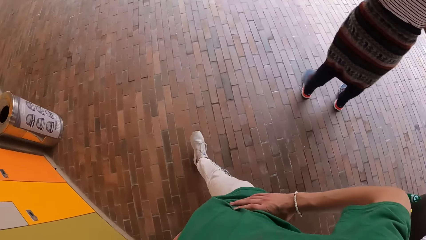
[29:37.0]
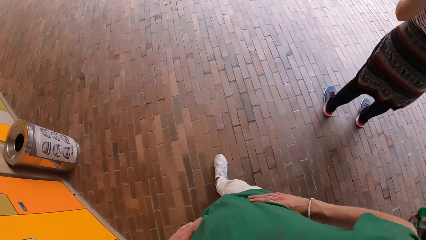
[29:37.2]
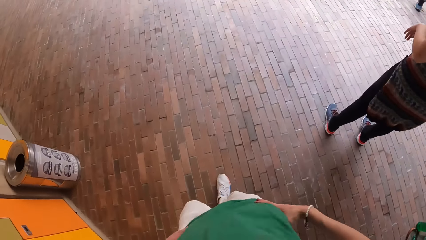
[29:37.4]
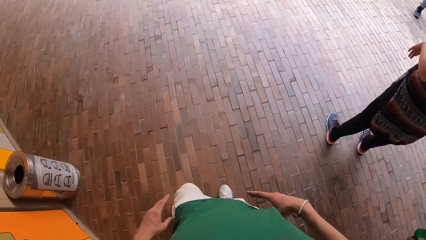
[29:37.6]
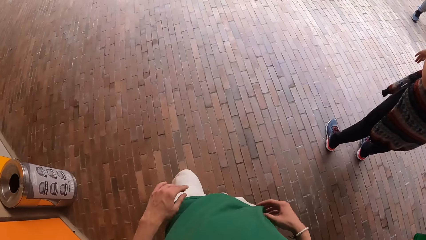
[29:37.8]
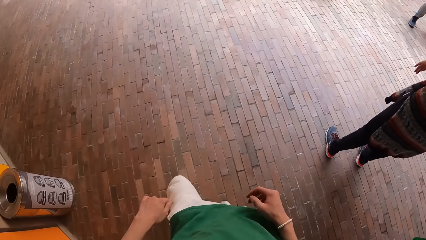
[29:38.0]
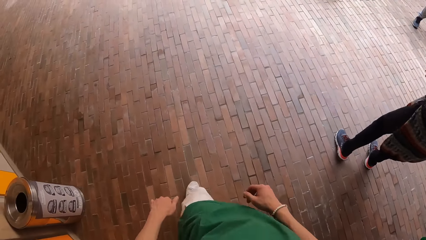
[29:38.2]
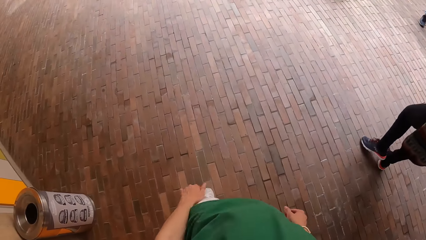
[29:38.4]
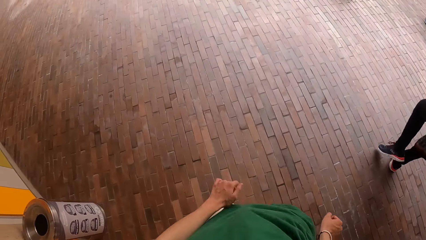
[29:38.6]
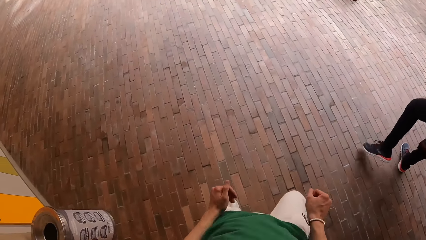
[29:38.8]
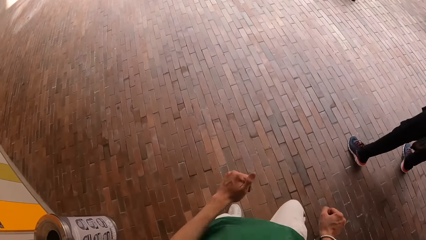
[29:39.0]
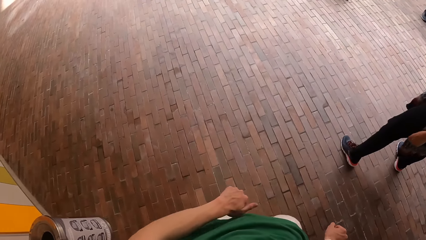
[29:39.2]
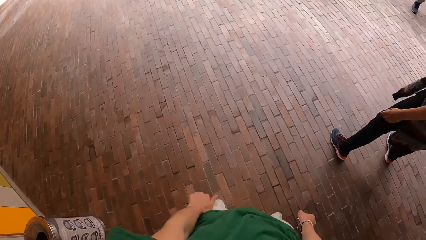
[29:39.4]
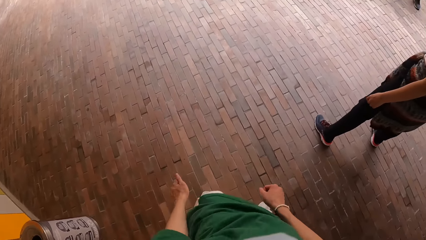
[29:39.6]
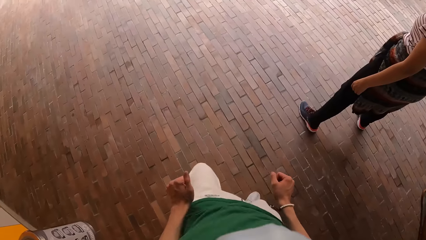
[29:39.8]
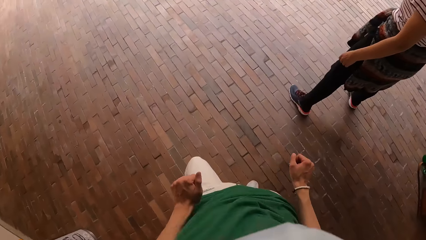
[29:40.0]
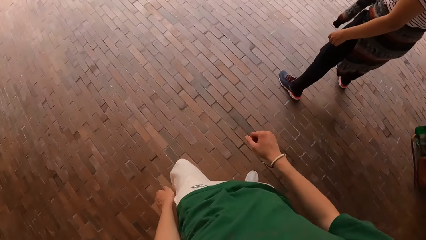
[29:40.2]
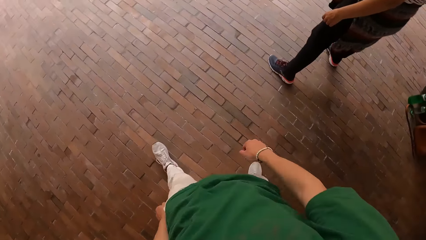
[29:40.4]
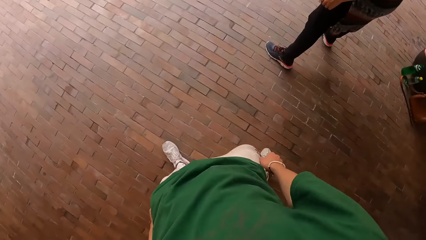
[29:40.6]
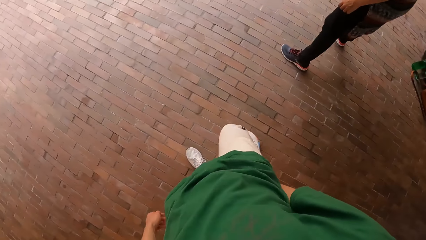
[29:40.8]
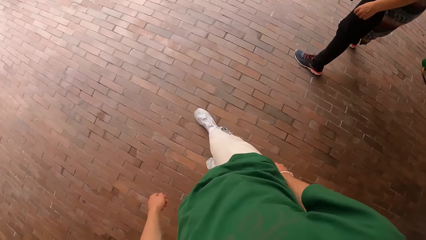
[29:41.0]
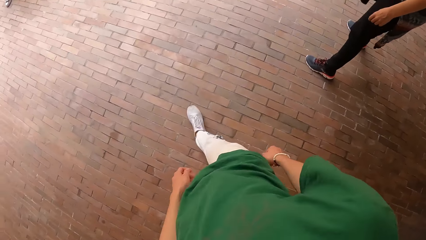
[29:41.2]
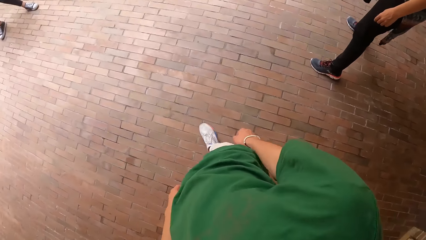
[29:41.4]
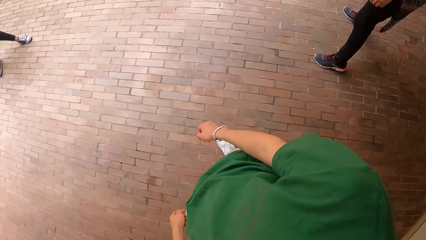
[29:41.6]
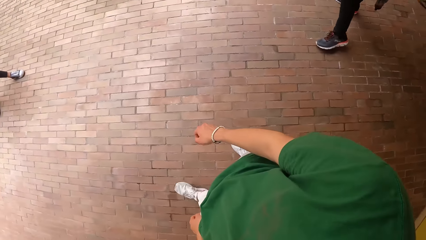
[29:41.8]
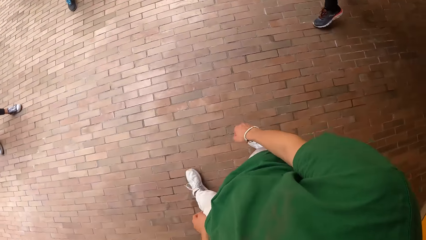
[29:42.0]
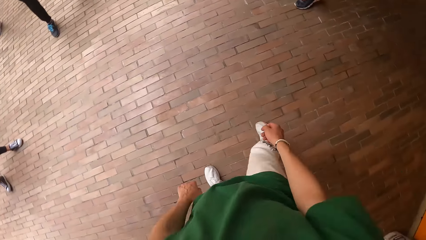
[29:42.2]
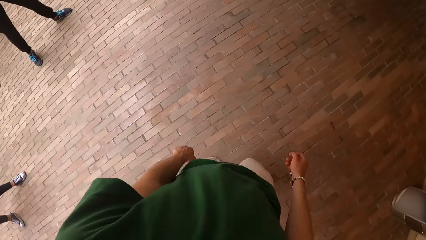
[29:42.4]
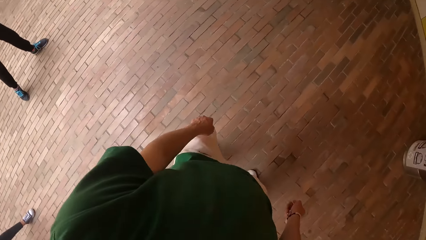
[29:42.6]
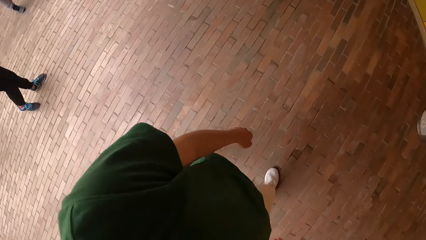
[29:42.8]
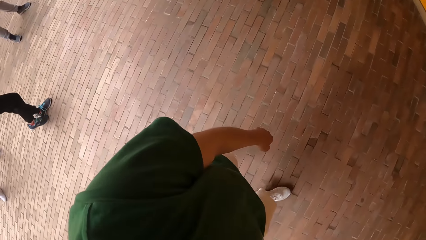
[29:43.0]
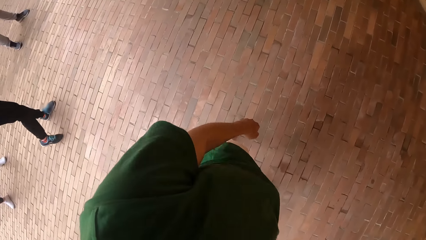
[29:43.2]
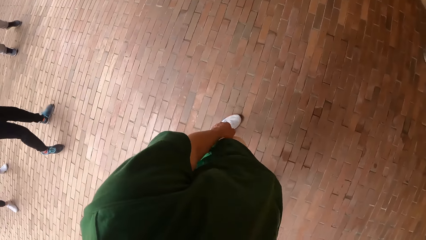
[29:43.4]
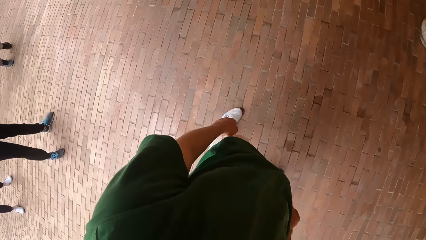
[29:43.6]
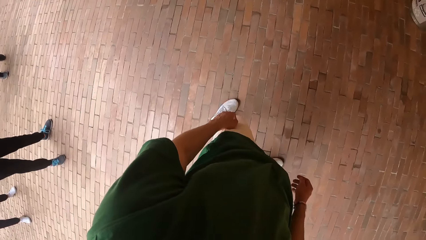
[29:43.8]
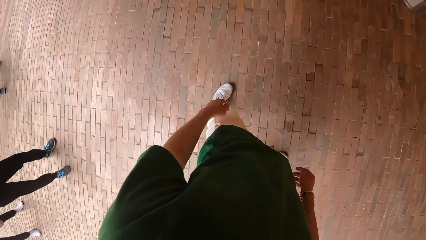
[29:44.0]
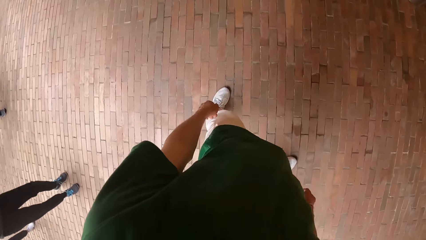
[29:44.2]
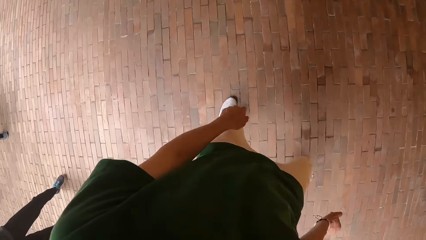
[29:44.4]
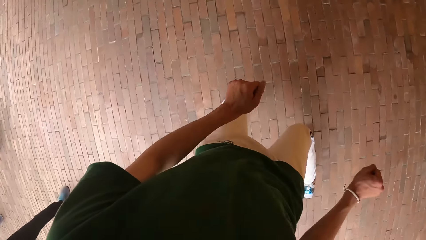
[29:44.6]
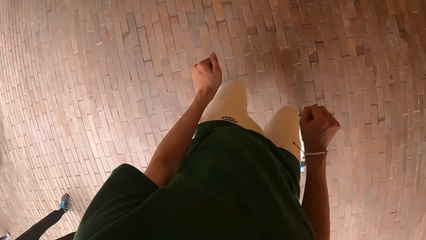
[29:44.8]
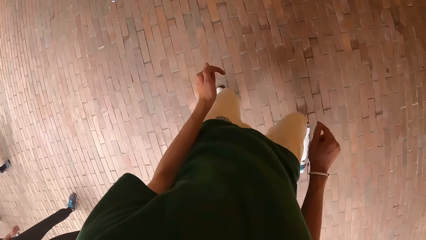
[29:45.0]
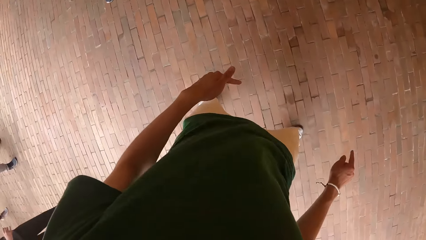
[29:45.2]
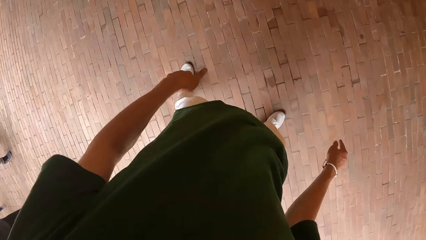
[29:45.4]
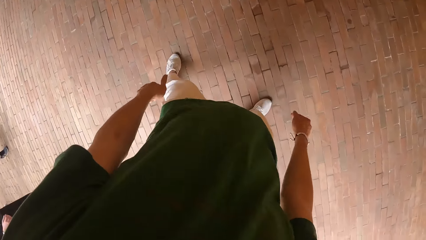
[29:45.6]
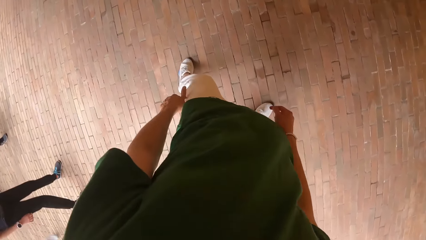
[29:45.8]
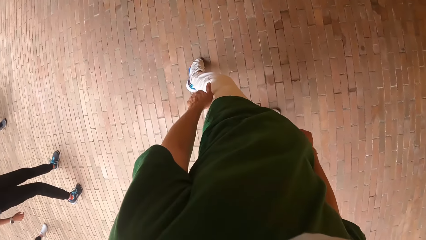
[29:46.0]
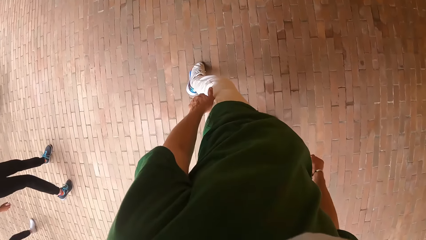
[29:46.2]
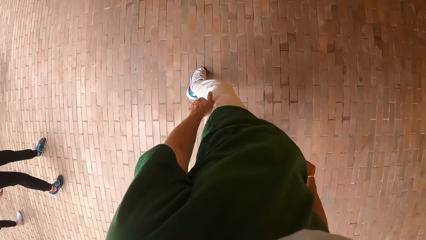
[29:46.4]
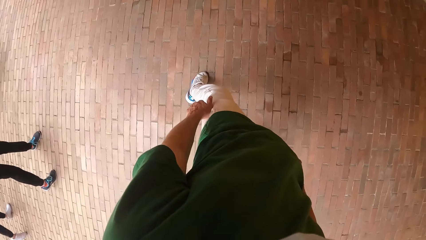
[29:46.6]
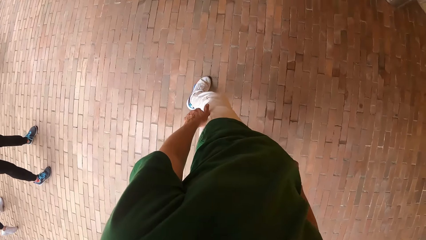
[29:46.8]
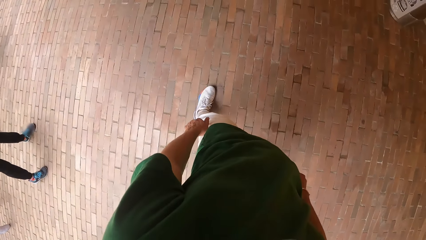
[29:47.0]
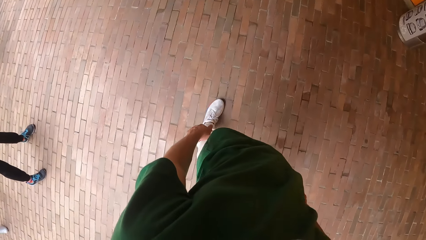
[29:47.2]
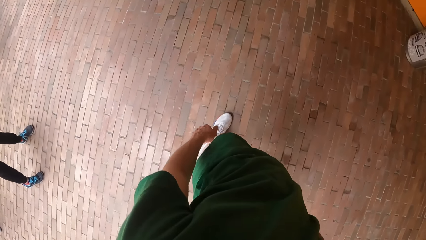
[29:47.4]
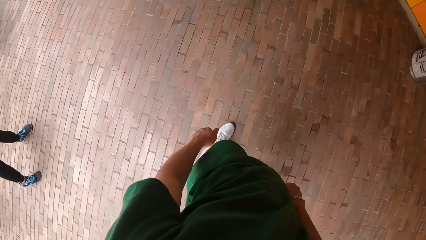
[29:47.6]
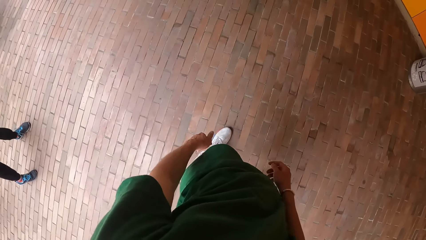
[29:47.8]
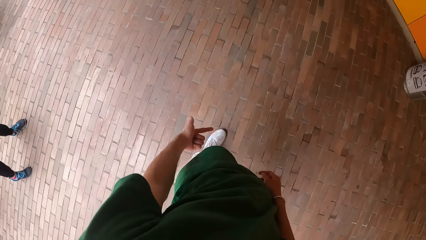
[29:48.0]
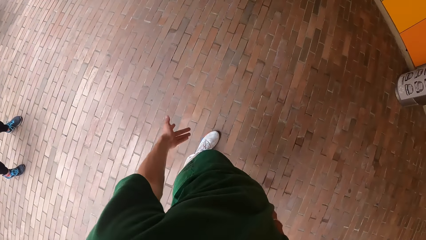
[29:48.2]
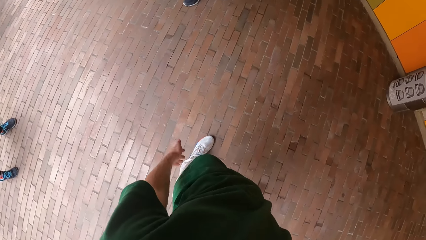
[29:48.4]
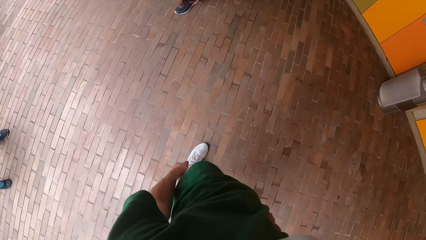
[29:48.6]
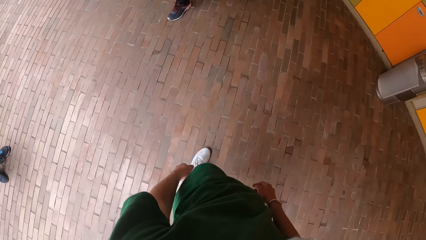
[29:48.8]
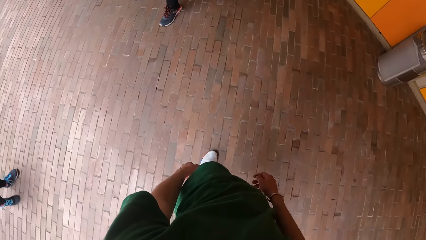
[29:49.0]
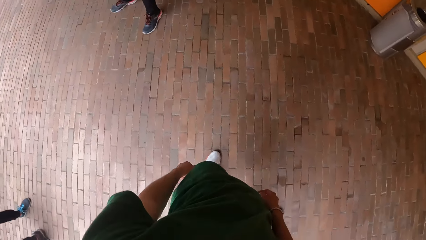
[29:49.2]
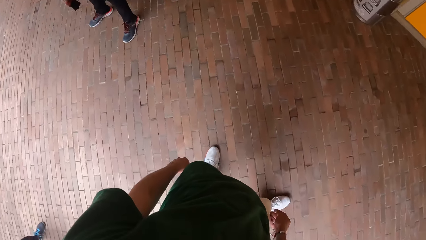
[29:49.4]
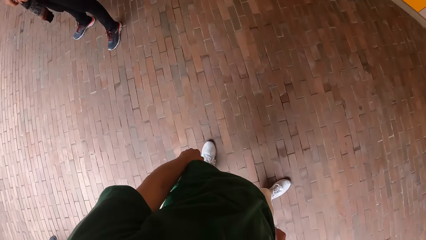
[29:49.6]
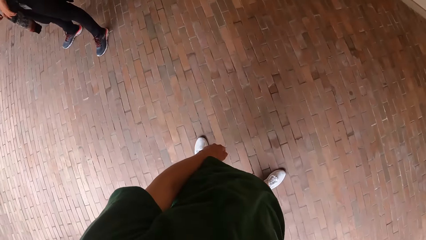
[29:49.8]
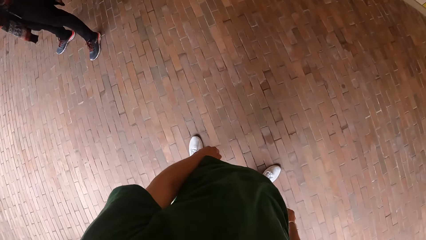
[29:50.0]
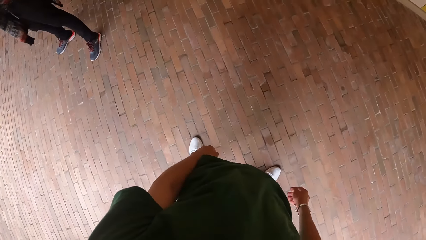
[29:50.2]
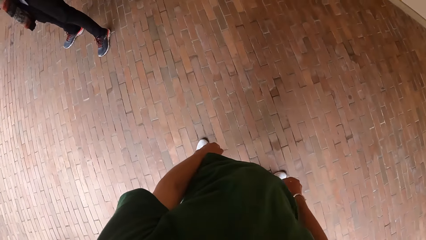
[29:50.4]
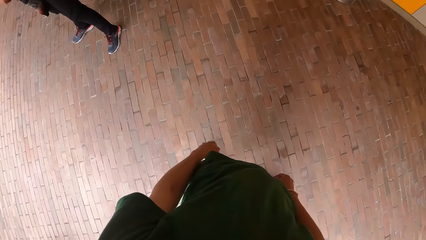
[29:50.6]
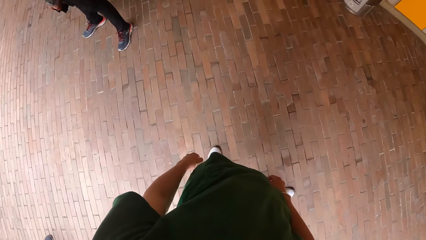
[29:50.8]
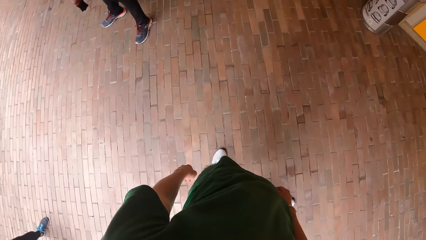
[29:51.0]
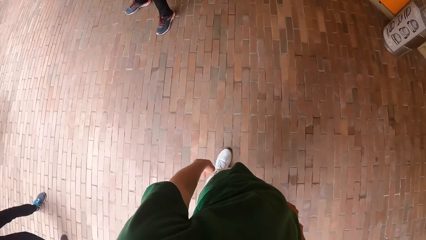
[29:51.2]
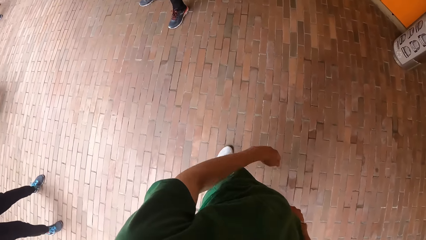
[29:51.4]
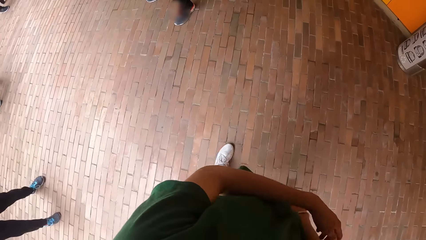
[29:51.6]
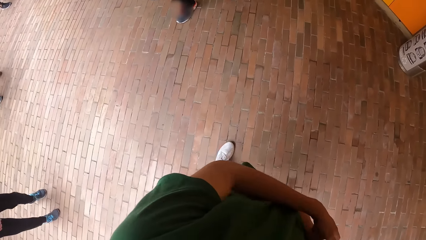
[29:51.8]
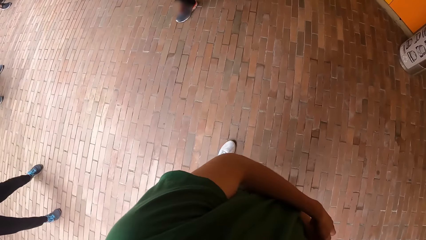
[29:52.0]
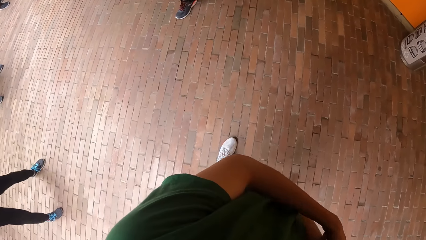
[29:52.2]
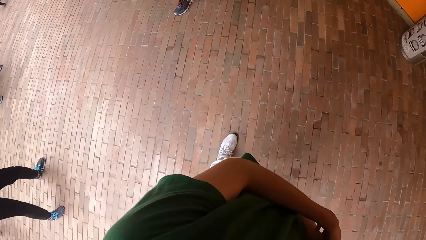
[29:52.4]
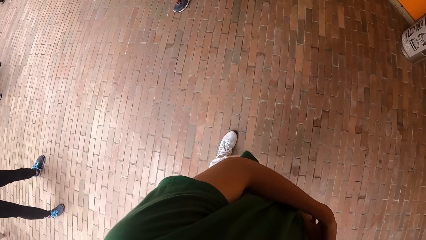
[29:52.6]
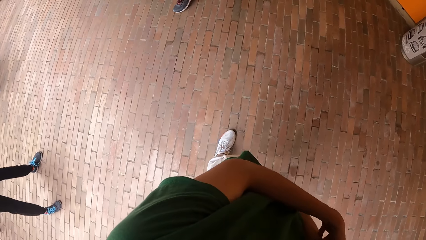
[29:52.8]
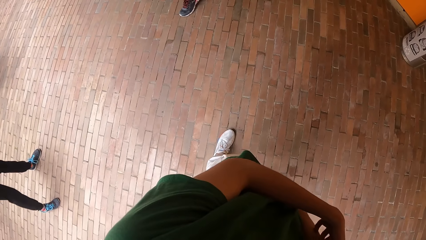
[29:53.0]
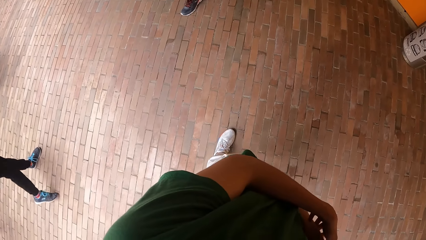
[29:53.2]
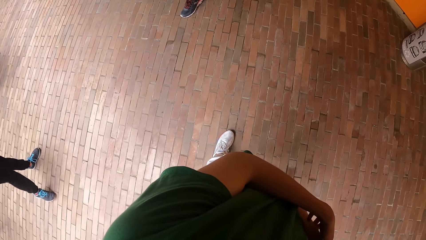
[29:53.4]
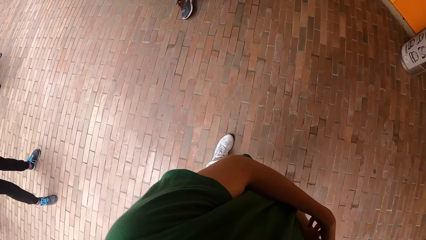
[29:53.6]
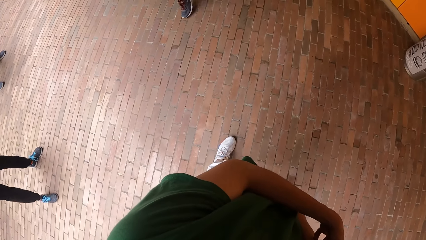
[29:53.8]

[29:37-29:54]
The camera wearer dances. He walks. He raises his hand up. He stands. He scratches his right hand with his left hand.
